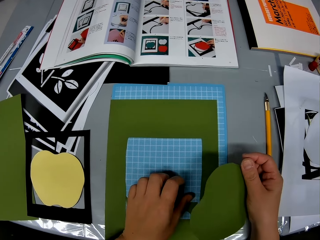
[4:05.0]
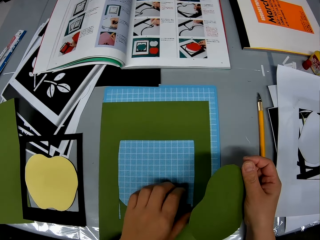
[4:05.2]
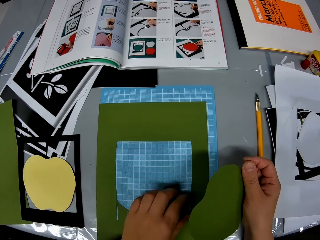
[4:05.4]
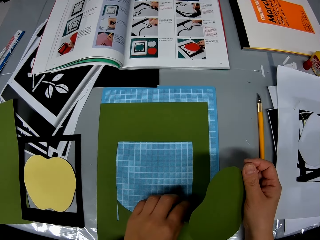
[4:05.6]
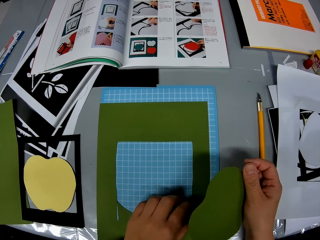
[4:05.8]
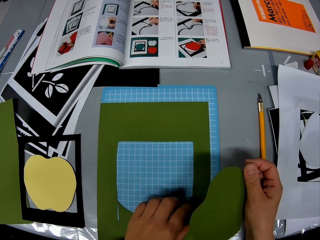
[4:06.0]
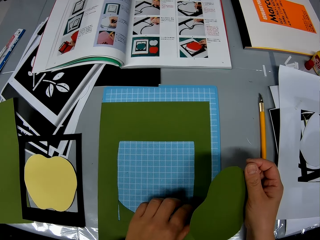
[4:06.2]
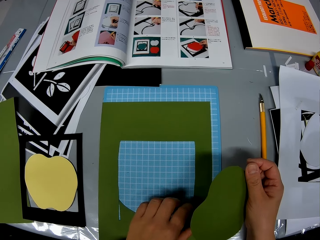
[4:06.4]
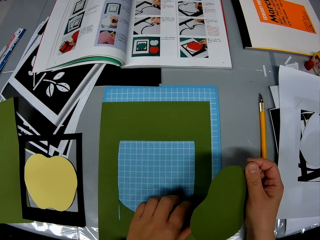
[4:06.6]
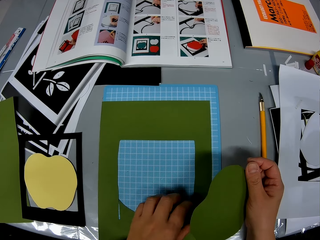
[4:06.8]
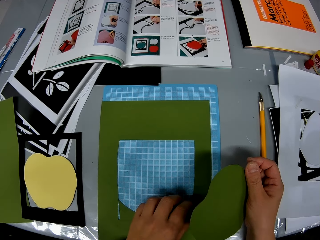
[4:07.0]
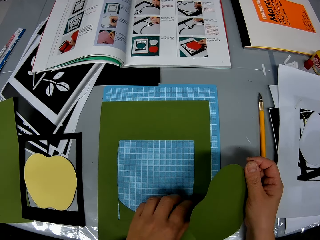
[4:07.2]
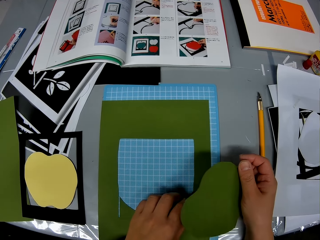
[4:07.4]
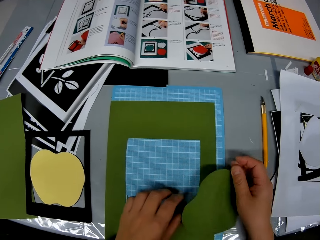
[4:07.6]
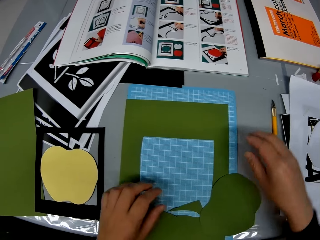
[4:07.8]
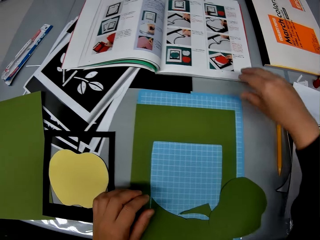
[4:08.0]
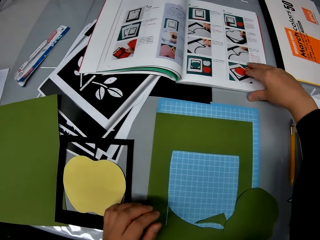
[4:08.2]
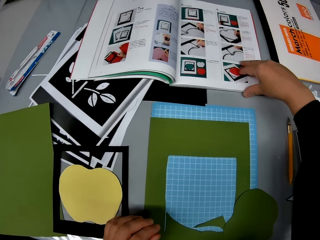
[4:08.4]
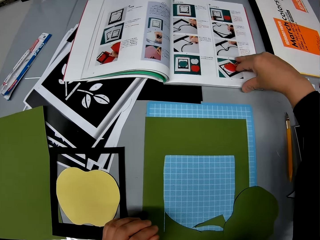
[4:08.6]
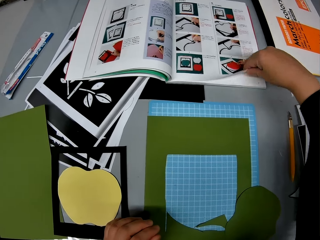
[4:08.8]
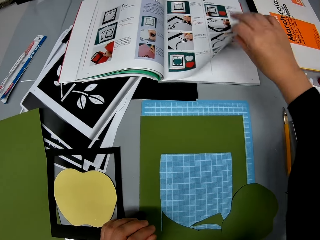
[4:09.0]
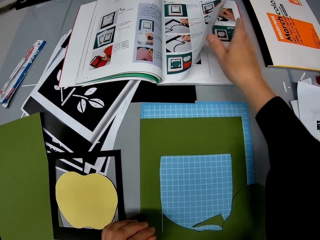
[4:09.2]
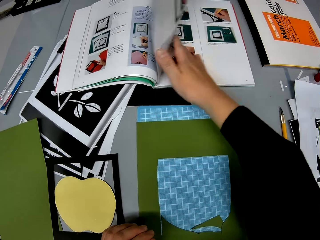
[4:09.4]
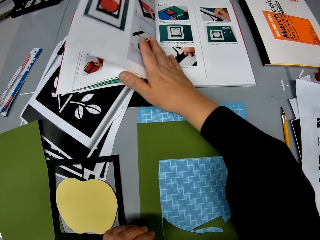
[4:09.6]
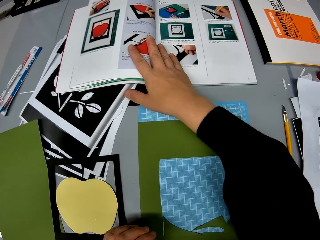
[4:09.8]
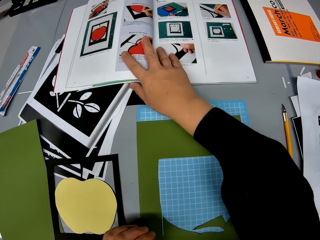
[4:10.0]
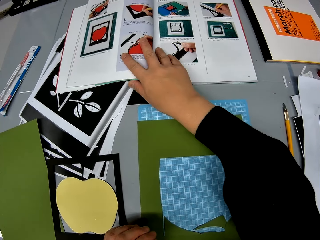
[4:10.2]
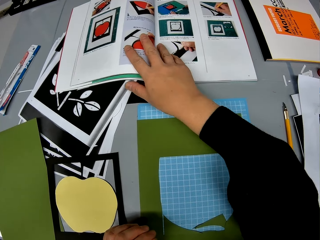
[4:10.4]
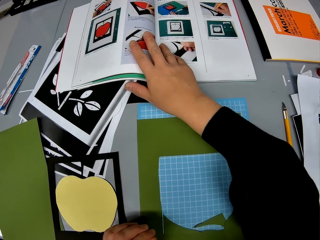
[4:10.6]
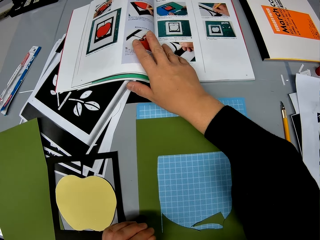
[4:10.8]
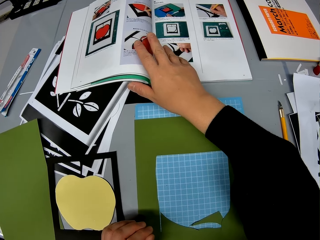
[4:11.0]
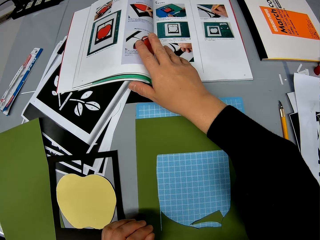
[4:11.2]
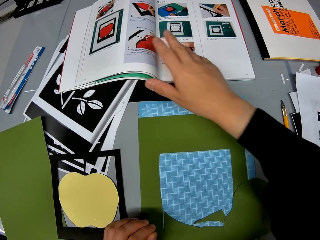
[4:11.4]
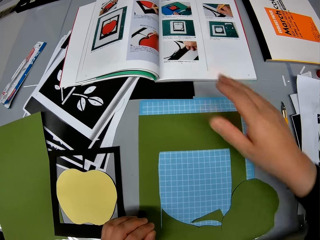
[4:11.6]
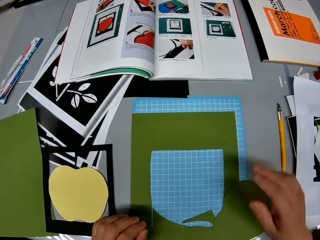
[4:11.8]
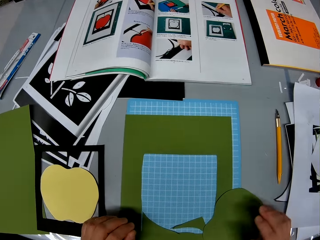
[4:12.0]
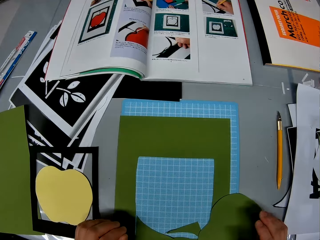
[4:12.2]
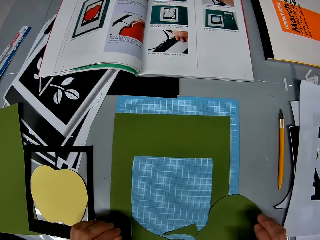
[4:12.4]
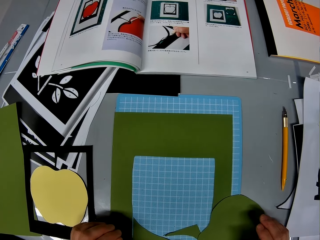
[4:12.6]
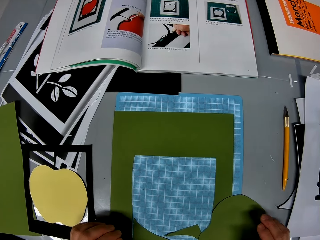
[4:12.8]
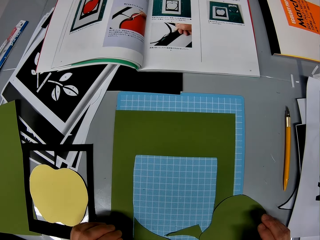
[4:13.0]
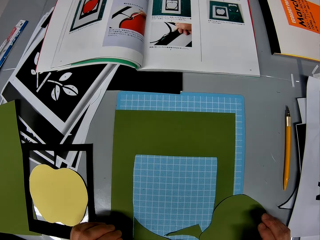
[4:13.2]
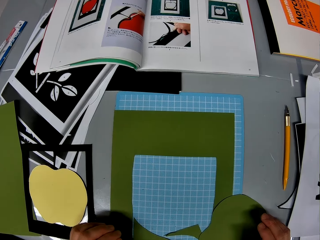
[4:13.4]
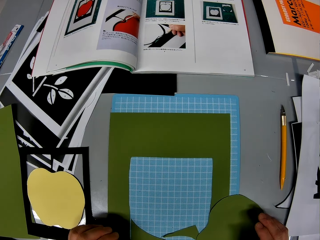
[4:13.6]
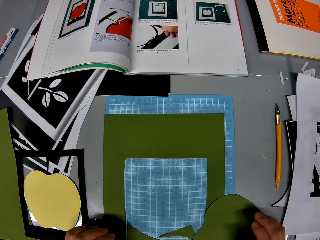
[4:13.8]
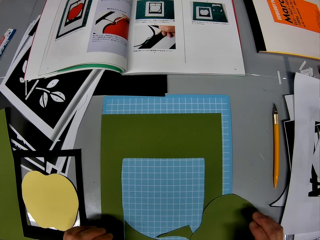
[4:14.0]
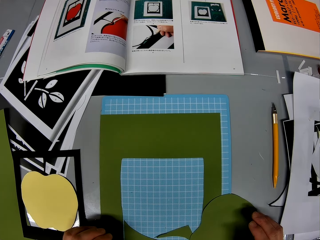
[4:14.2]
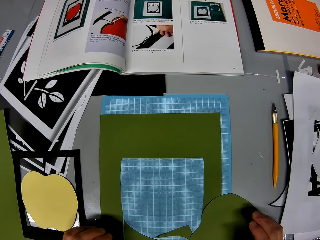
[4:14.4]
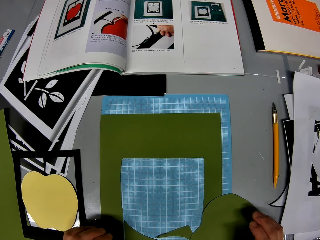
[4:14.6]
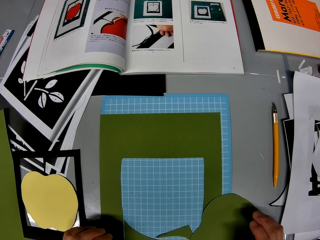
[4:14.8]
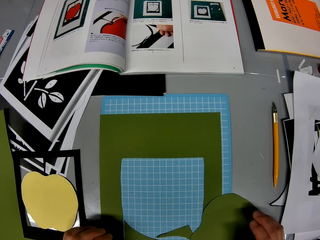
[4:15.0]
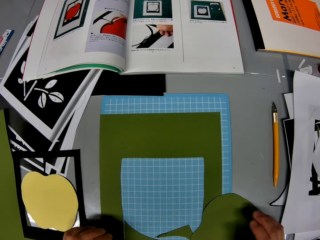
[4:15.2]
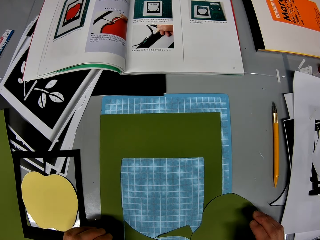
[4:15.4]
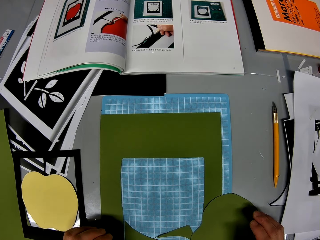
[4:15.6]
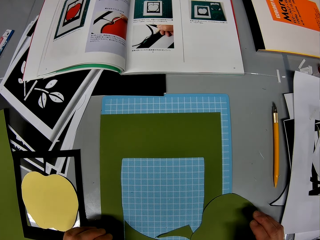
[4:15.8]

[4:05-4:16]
The camera wearer directs a hand towards the book. They turn a page on the book. They open the book on the table. They look towards the portions on the mat craft board.

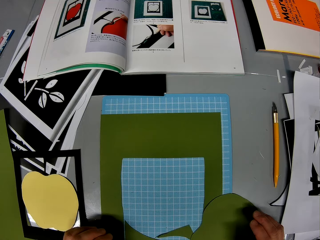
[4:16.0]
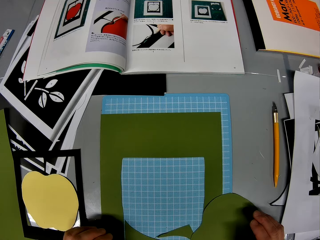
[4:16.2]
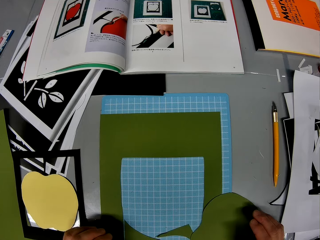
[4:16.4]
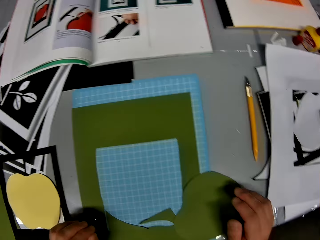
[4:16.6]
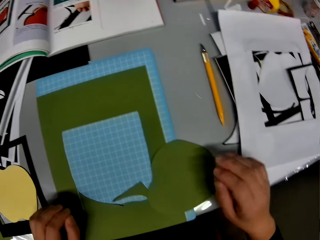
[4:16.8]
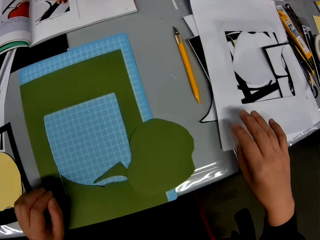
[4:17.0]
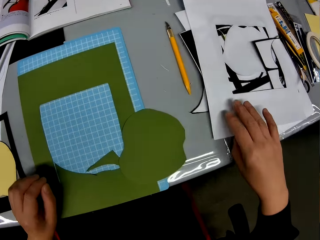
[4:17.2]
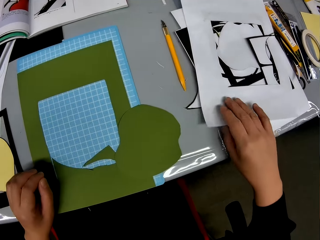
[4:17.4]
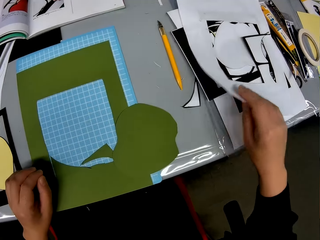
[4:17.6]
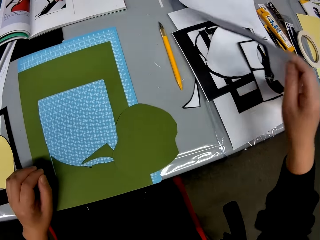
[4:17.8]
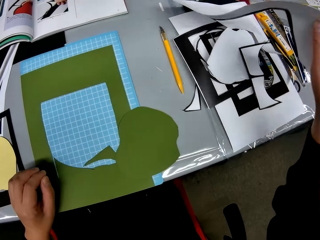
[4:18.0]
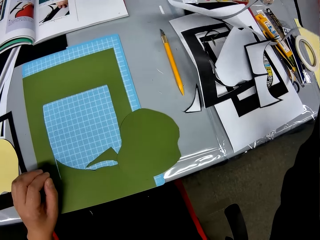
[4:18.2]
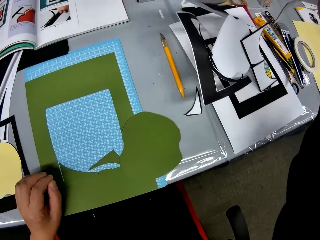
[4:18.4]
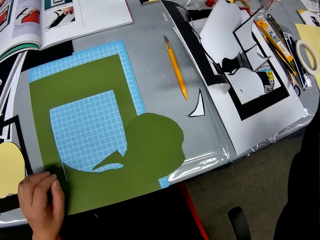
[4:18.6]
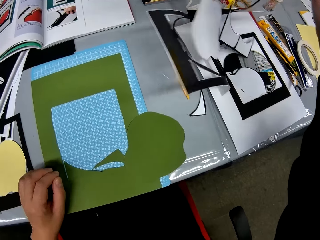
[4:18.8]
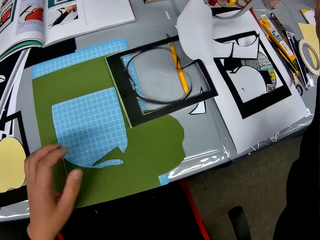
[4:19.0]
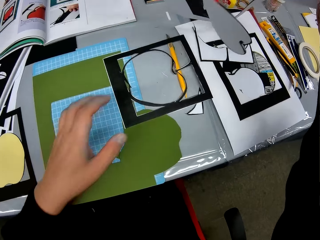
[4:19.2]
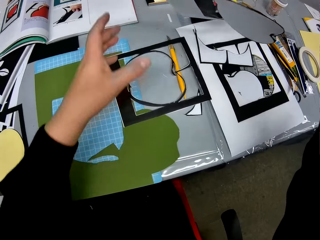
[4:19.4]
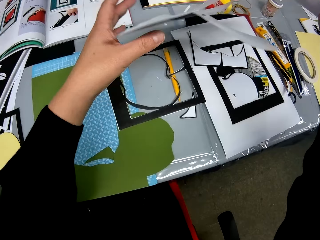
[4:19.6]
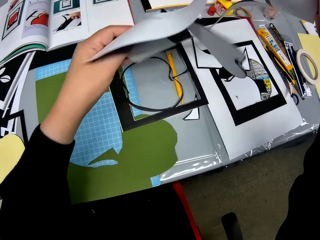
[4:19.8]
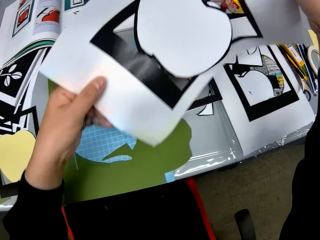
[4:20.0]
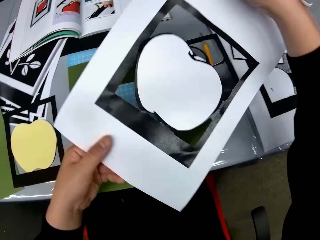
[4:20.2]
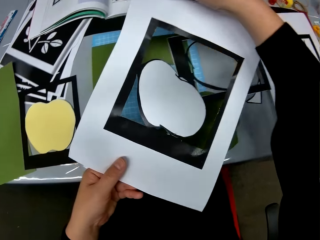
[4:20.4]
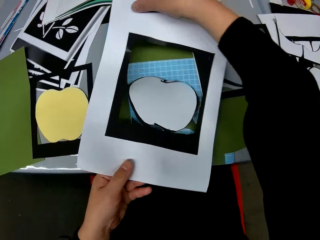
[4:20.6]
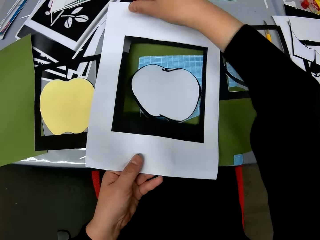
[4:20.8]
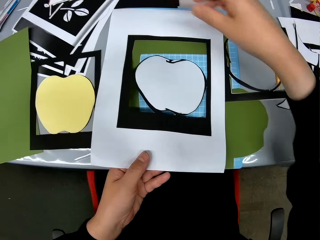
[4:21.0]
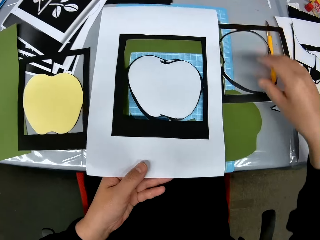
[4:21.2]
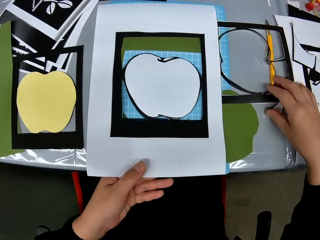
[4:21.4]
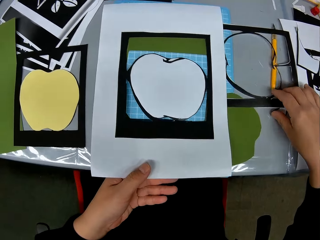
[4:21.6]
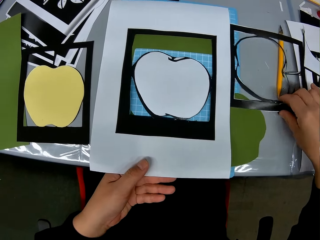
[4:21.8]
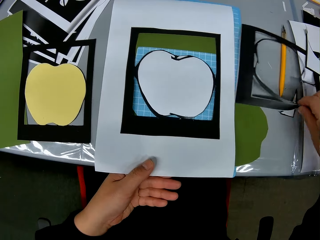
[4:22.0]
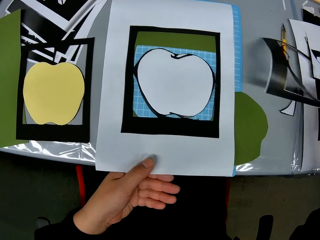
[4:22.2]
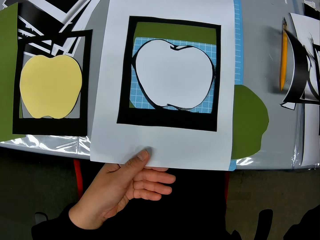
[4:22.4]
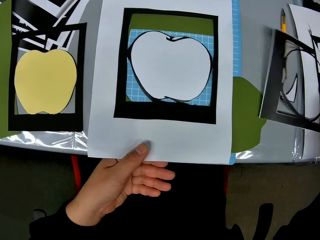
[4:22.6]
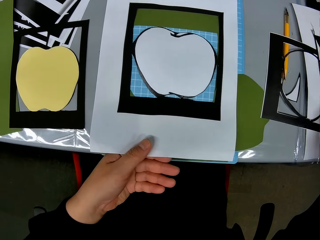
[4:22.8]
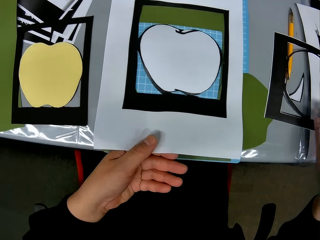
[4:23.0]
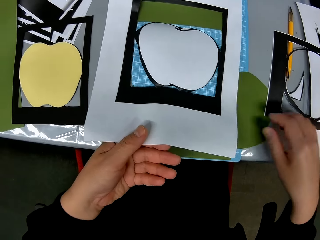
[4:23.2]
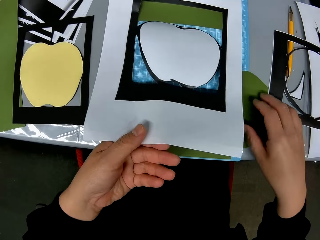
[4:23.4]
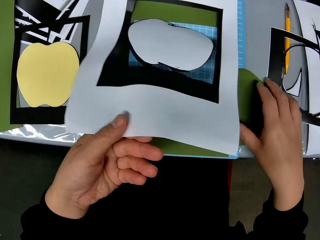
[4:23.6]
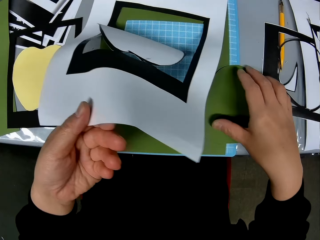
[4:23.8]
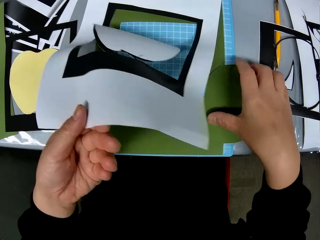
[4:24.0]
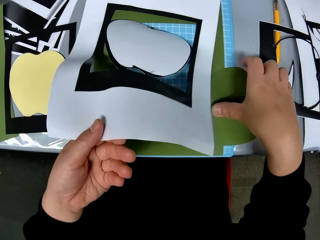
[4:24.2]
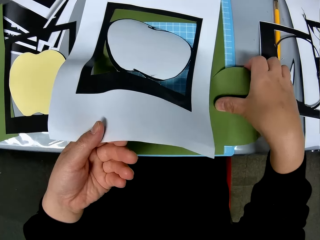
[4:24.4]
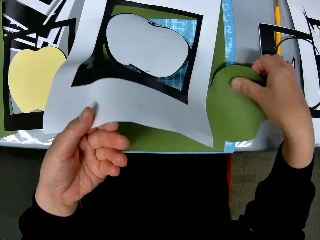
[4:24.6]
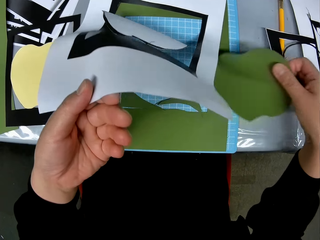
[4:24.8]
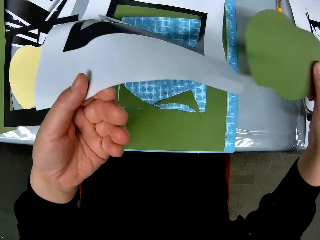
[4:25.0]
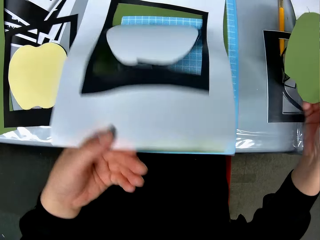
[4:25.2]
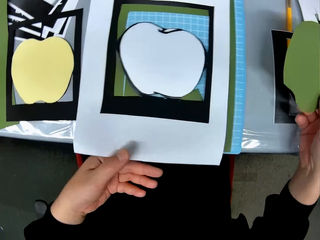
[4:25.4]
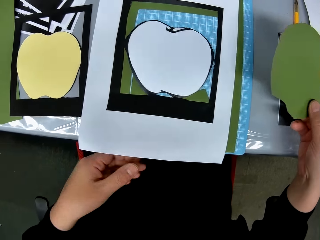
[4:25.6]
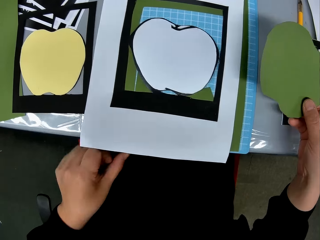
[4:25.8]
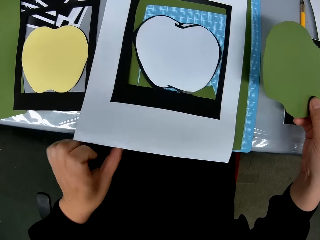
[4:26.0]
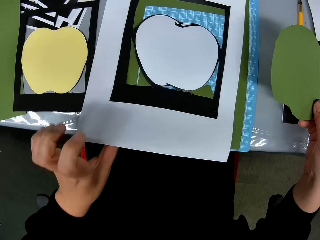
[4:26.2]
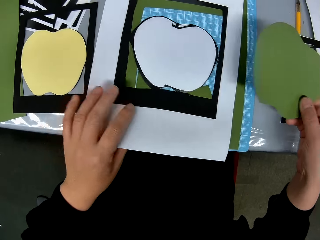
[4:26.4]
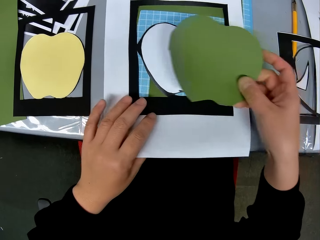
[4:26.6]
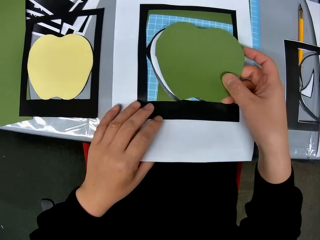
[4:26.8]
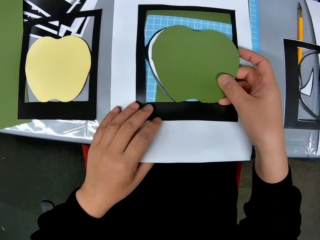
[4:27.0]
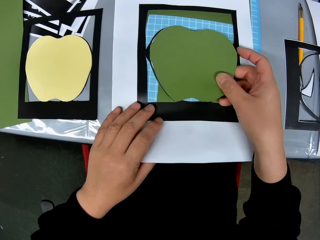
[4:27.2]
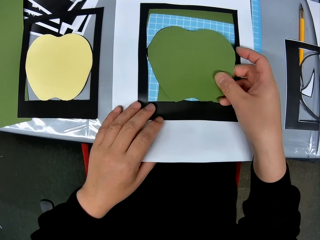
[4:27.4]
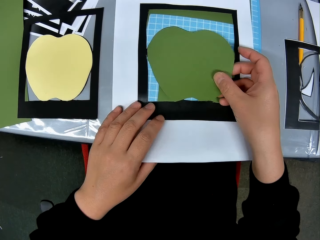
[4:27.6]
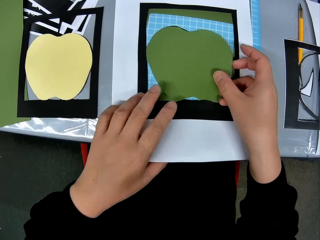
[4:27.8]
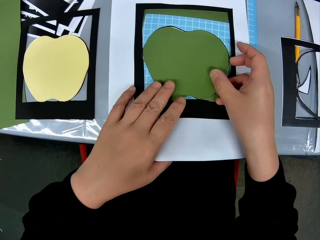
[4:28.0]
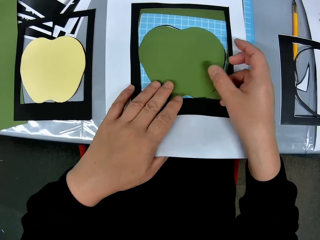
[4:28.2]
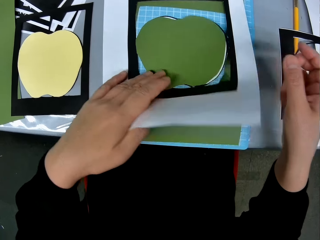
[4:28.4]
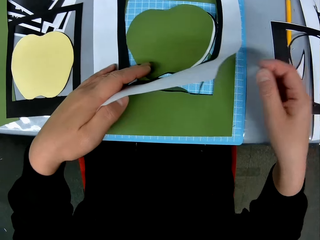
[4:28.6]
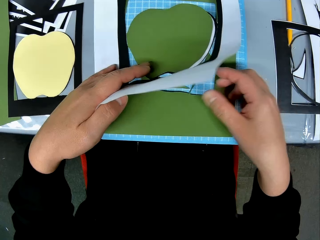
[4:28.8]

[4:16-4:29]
The camera wearer picks a white shaped card stock from pieces of card stock. They place the white shaped card stock on the portions on the mat craft board. They adjust the pieces on the table. They pick the green apple shape portion. They place the green apple shape portion on the white shaped card stock.
